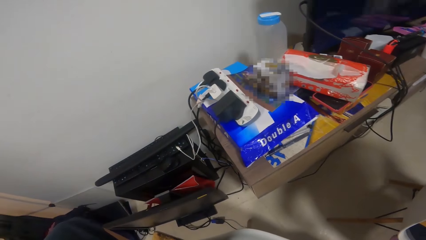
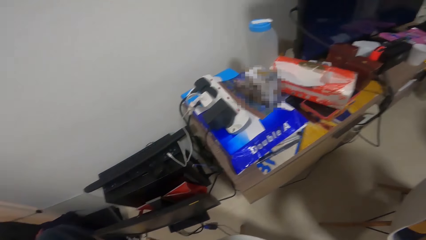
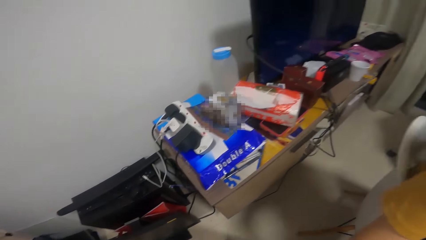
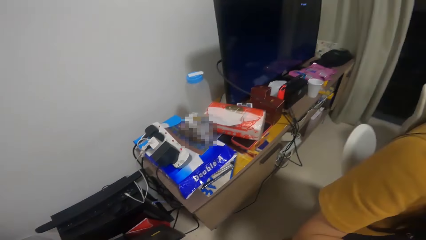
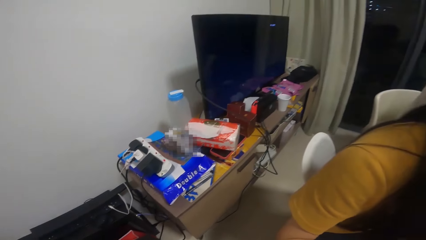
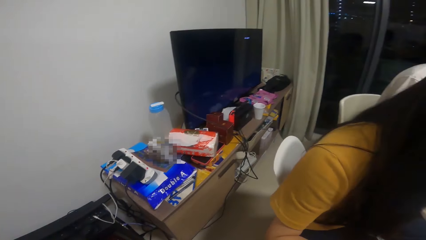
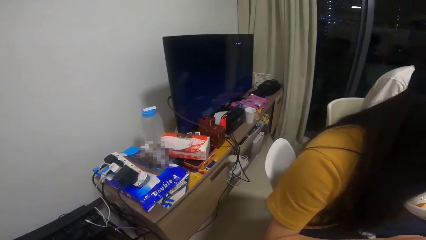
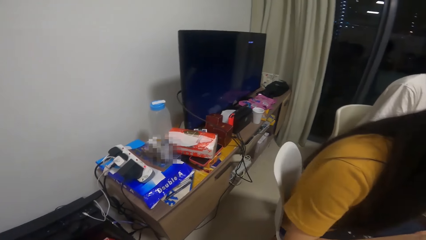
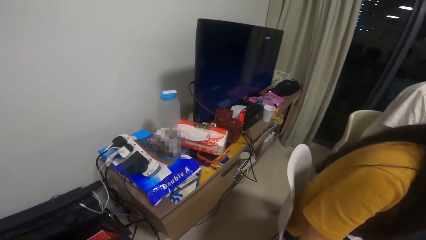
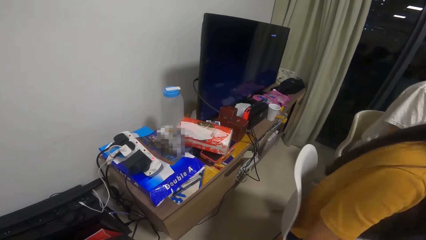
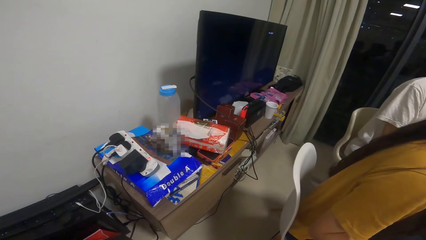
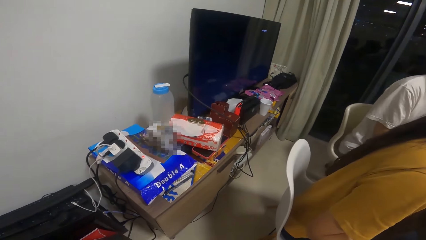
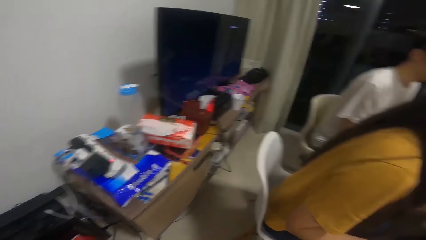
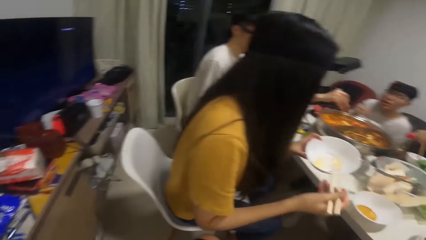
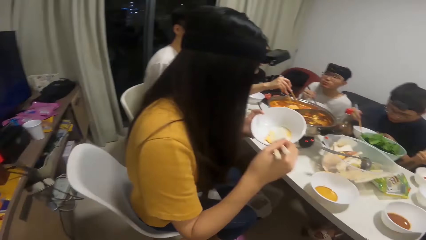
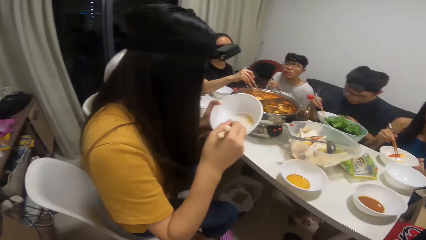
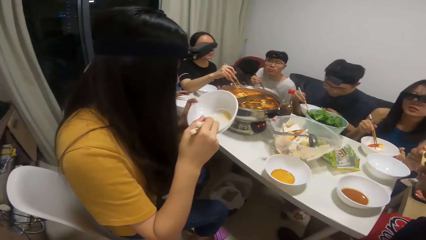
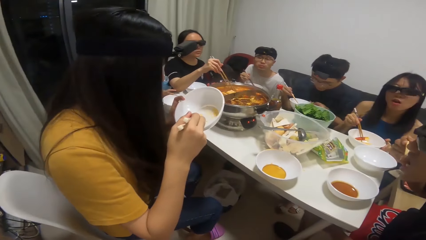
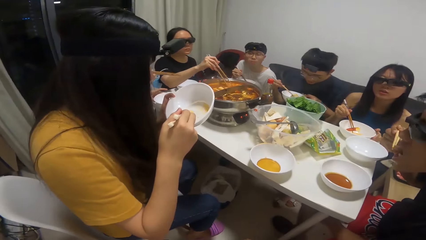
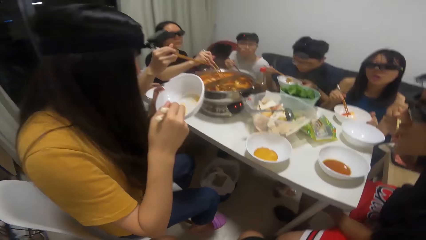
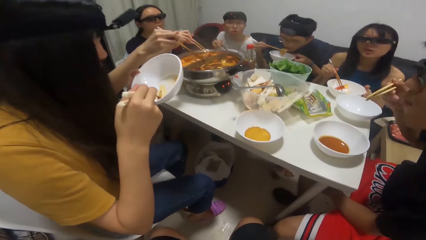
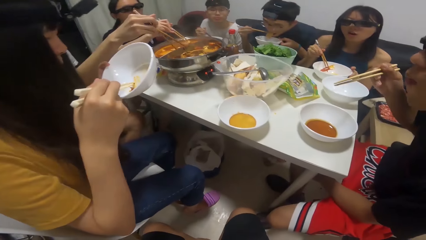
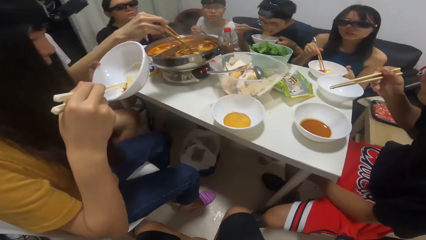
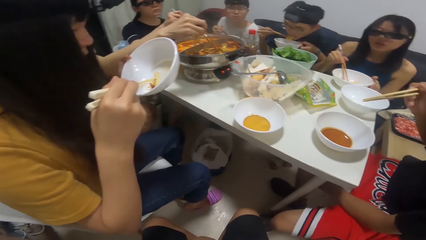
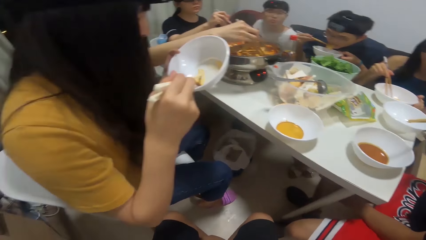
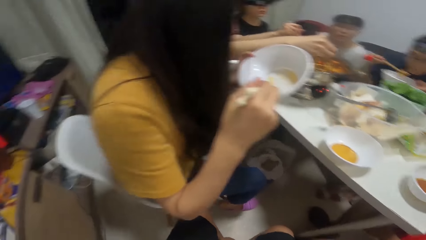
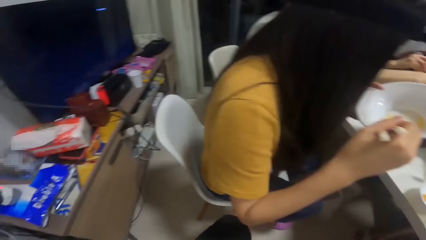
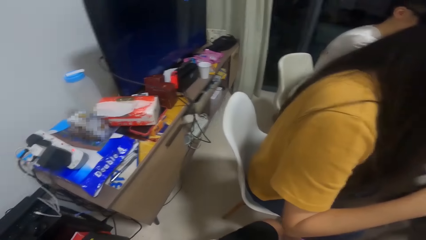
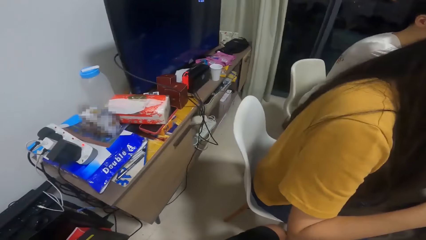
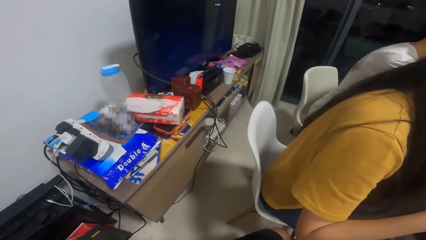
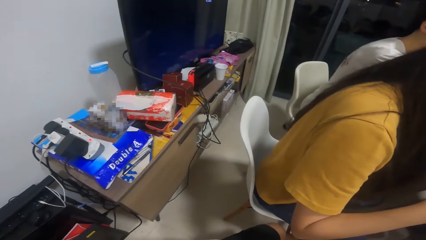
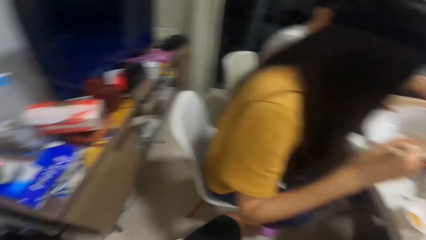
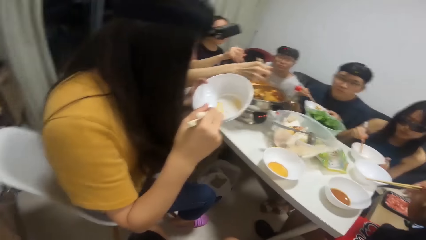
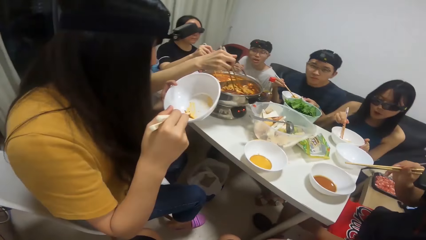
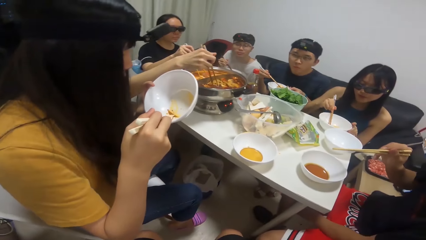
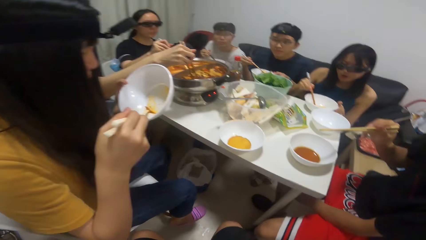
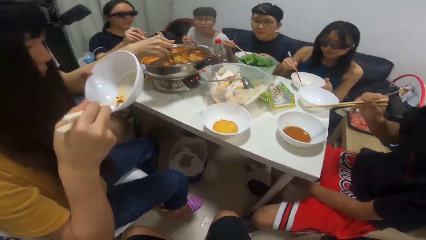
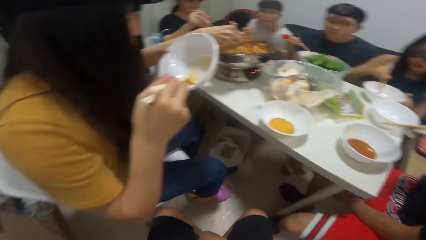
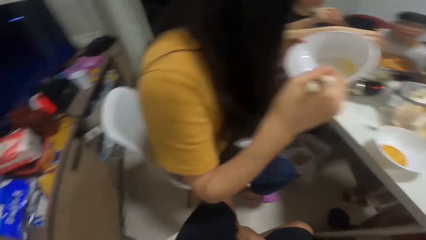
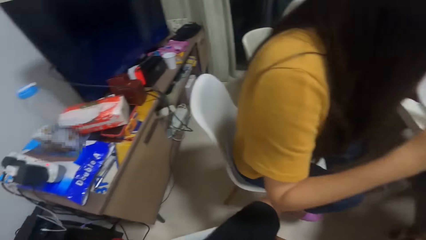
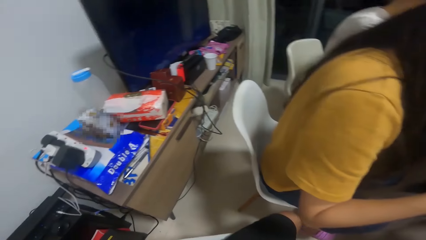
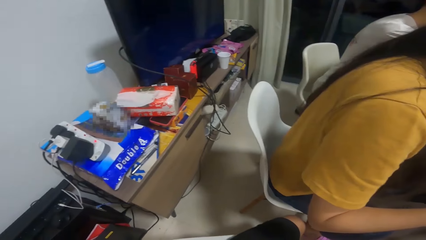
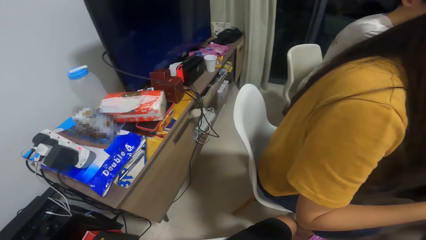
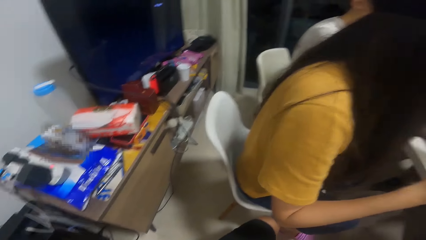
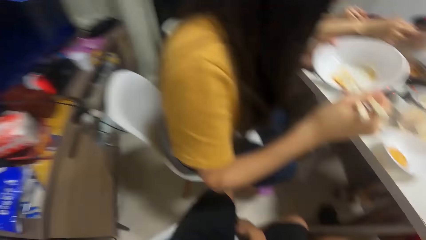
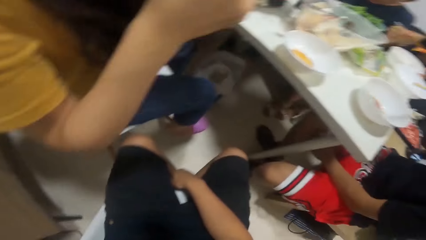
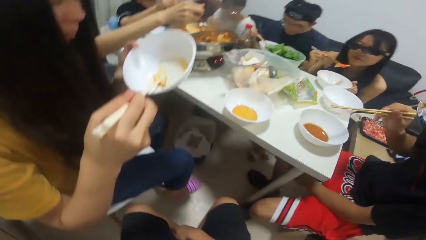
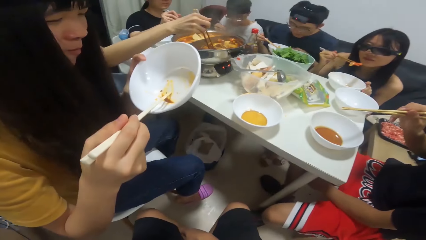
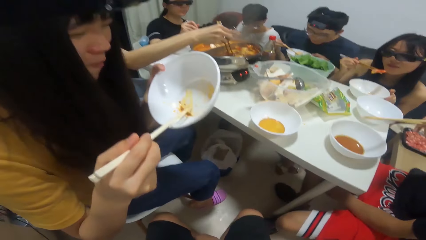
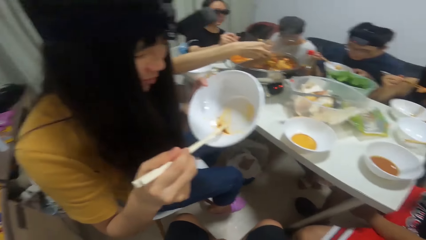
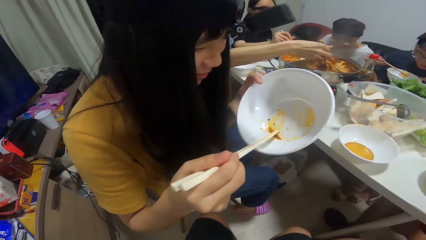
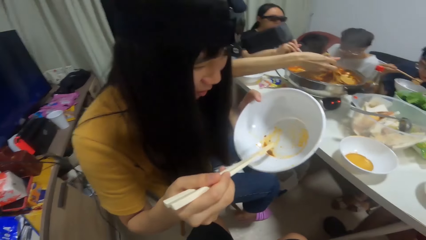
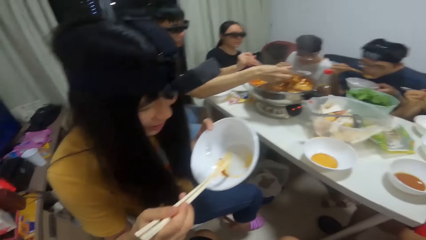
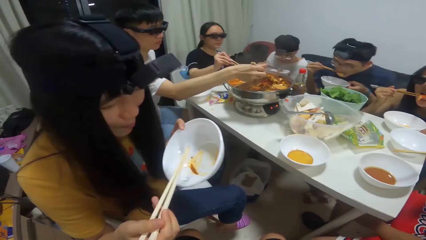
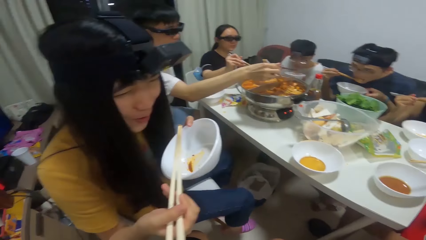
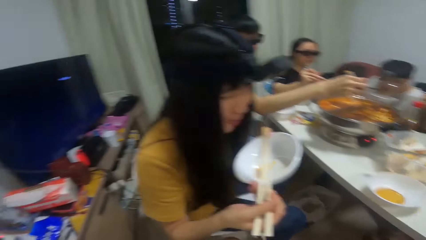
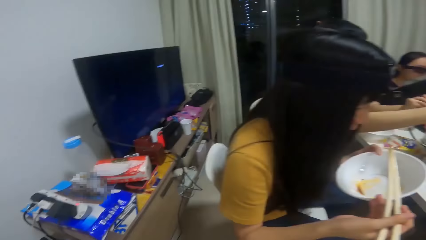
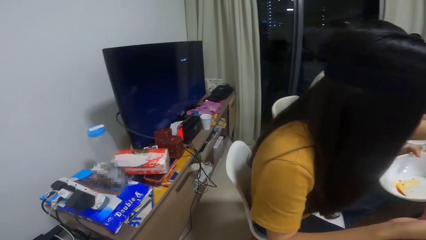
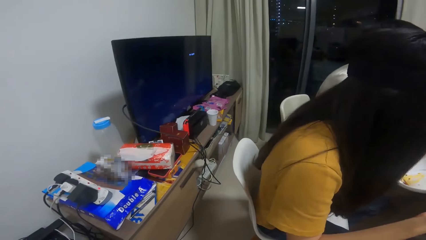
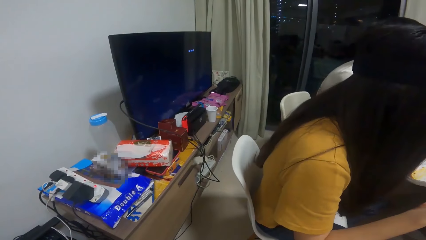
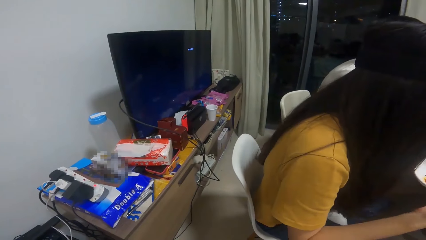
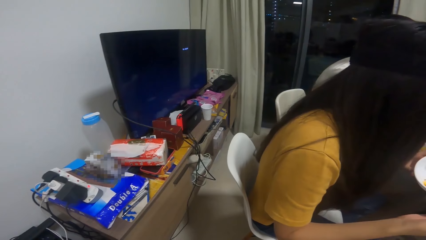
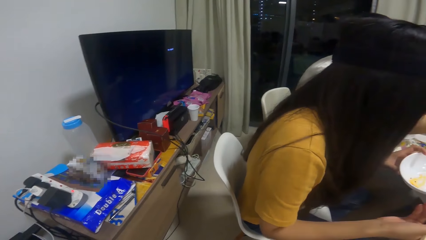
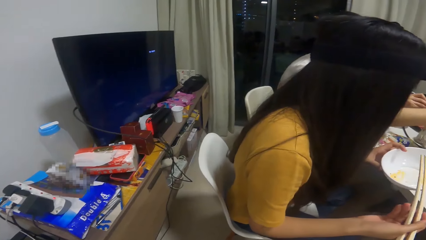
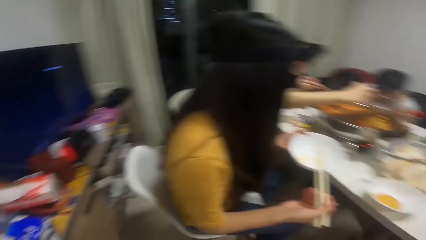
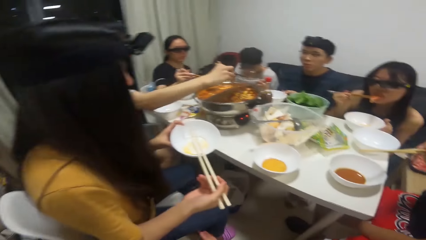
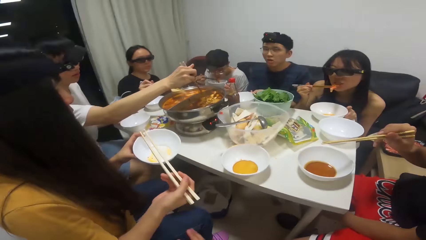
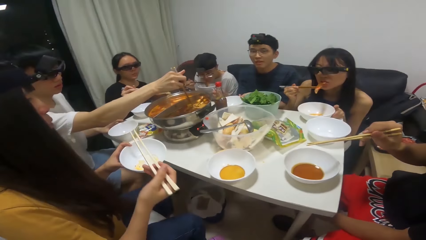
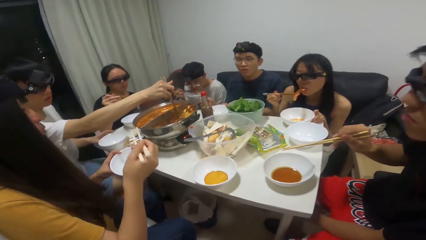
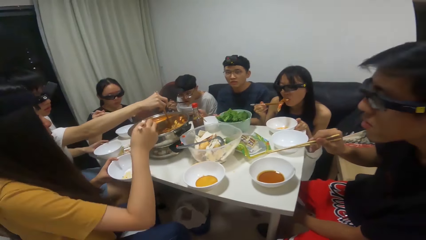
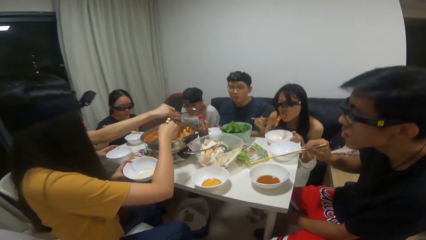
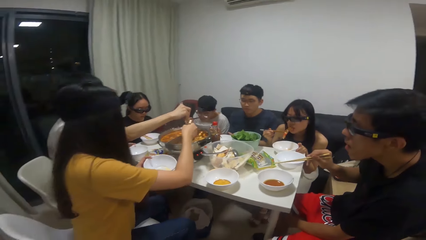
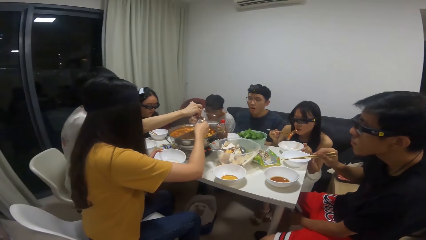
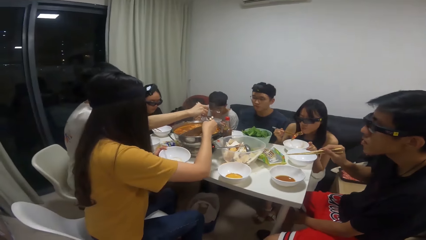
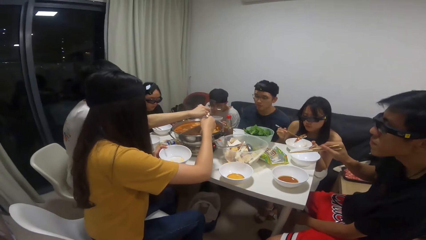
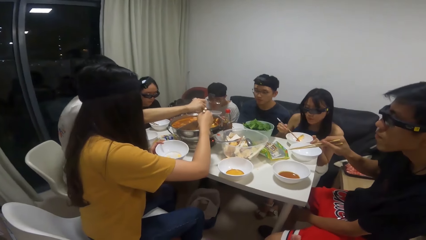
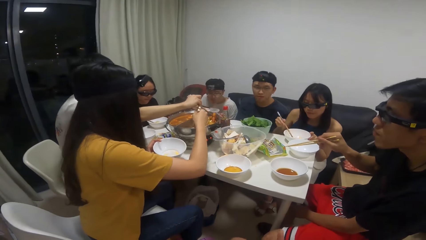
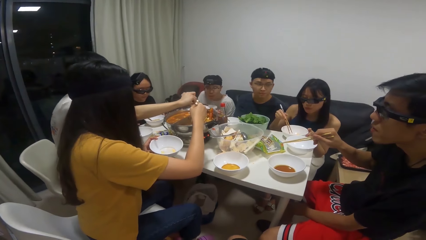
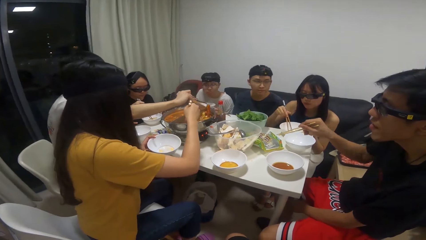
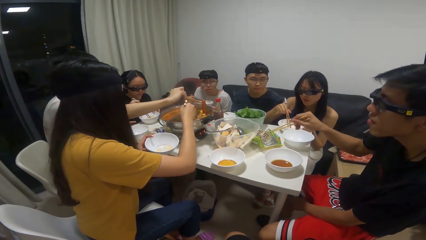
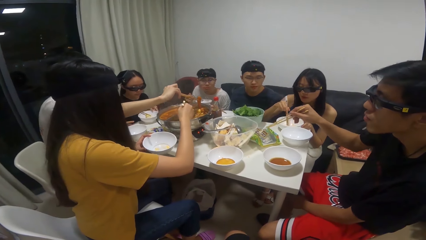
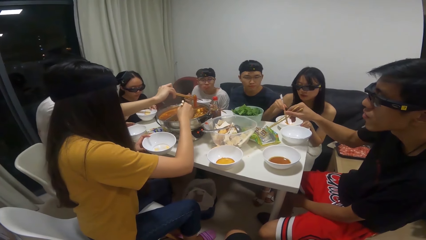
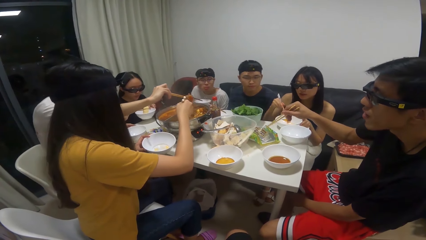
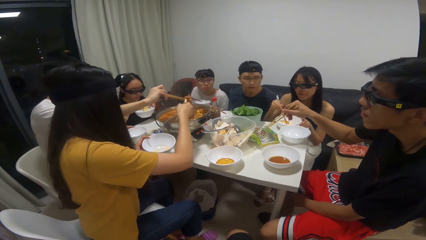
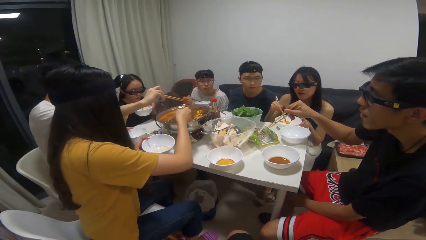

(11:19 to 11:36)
The woman serves food inside the plate on the table with the chopstick in her right hand. The man serves food inside the plate on the table with the chopstick in his right hand.
